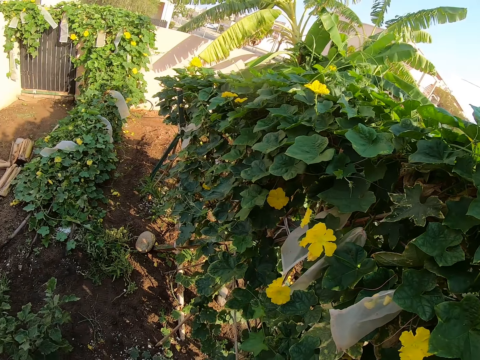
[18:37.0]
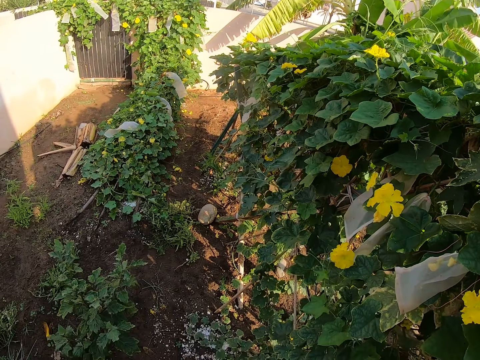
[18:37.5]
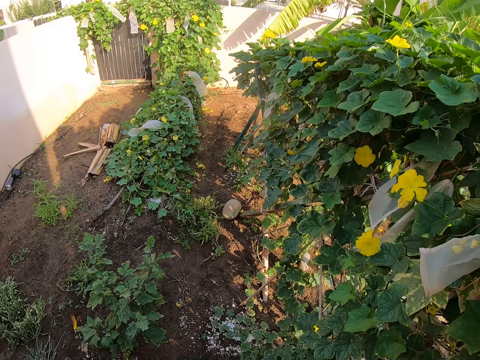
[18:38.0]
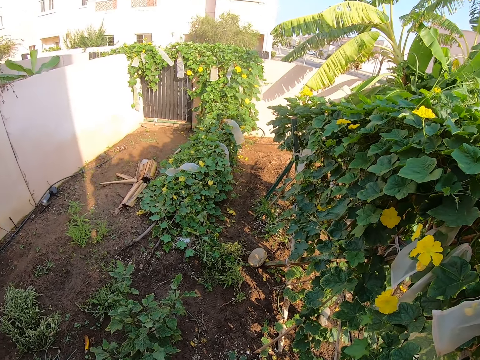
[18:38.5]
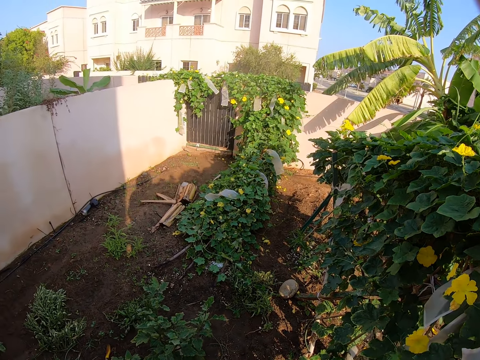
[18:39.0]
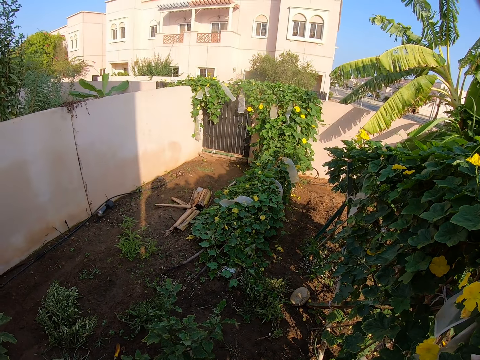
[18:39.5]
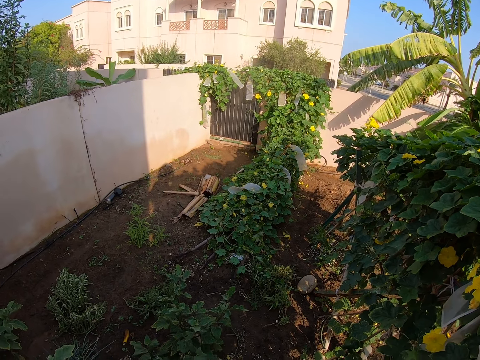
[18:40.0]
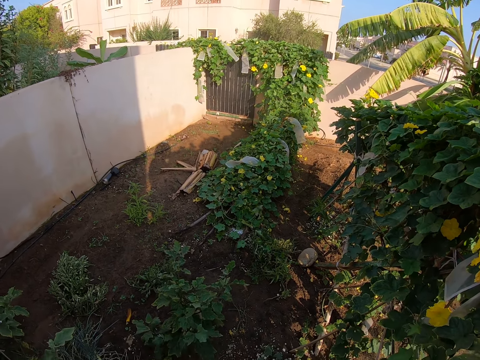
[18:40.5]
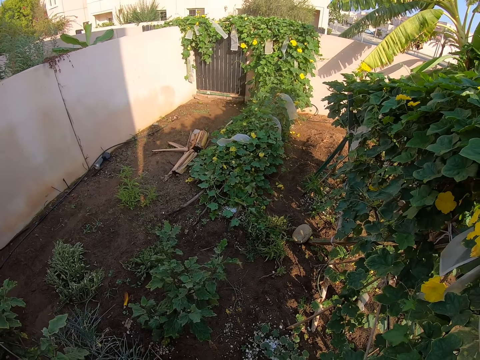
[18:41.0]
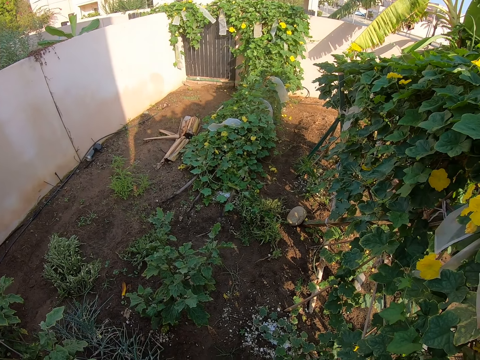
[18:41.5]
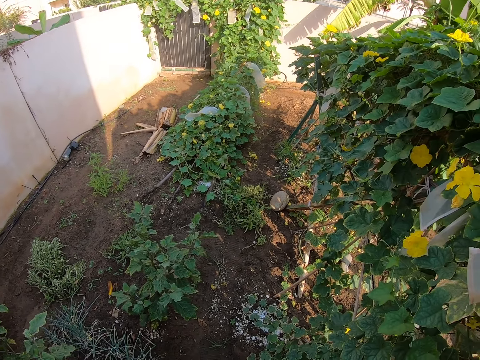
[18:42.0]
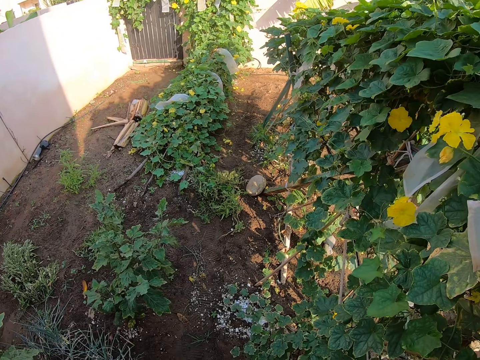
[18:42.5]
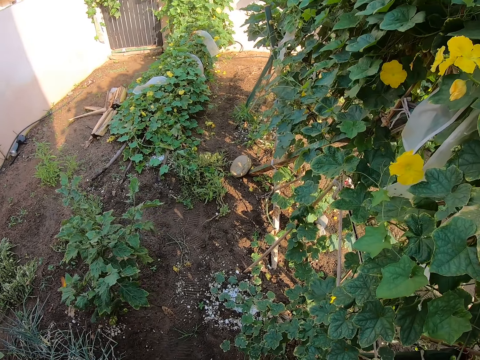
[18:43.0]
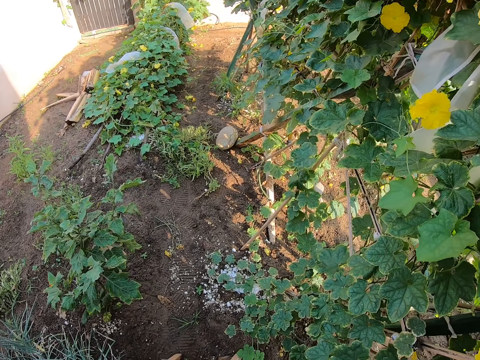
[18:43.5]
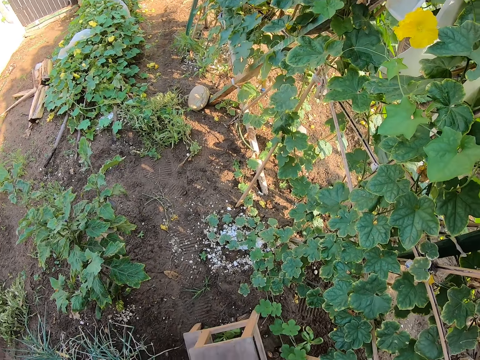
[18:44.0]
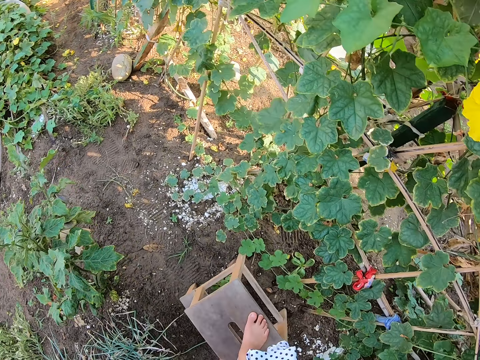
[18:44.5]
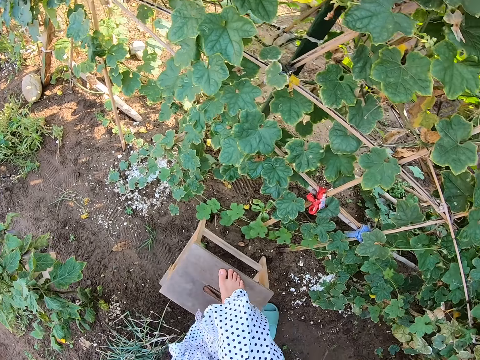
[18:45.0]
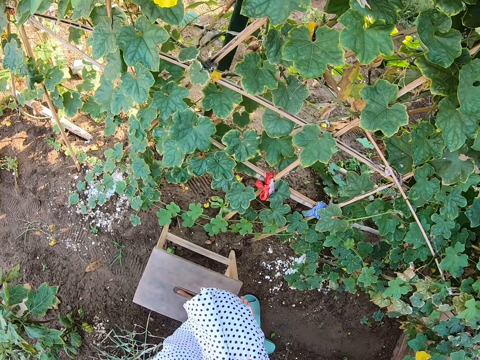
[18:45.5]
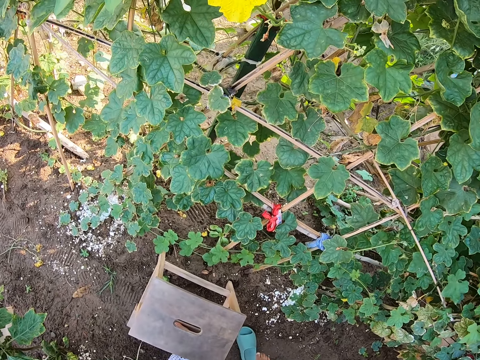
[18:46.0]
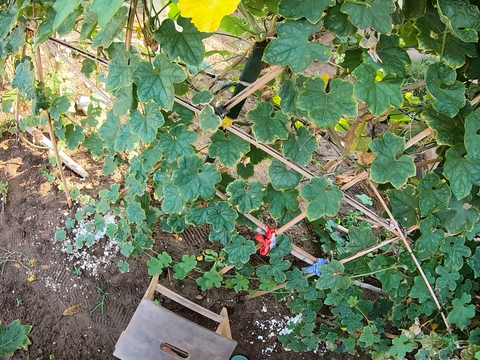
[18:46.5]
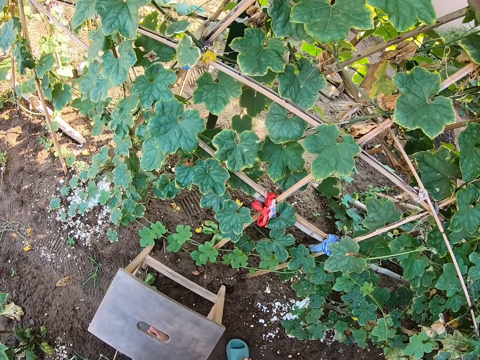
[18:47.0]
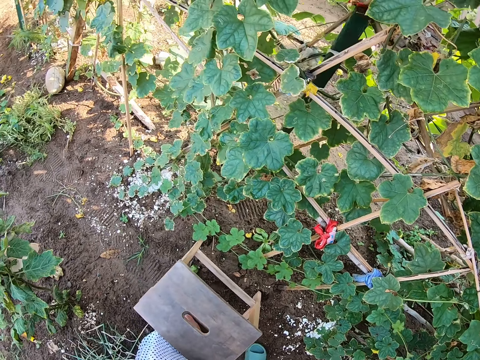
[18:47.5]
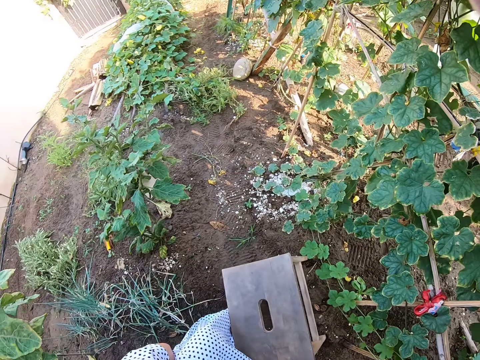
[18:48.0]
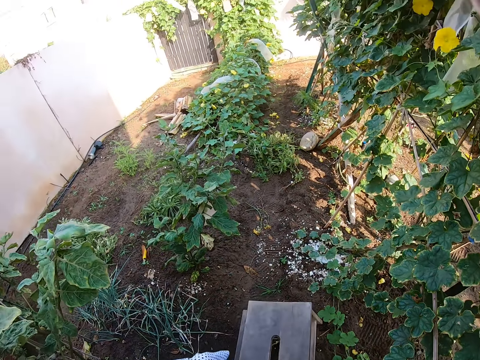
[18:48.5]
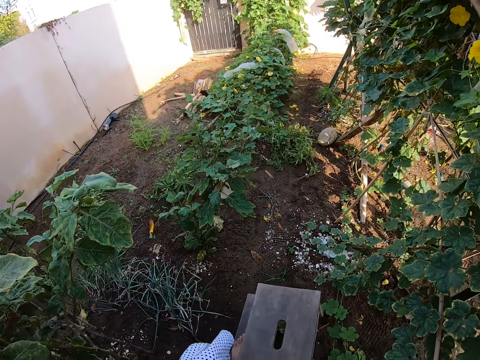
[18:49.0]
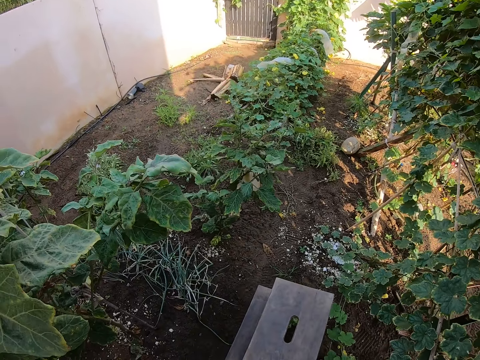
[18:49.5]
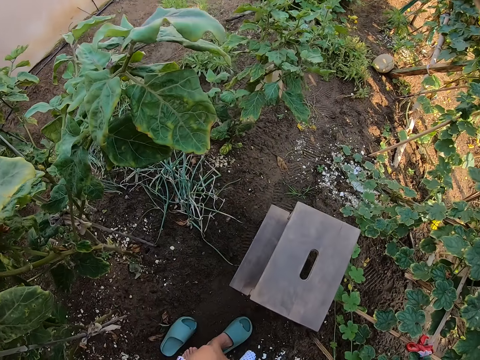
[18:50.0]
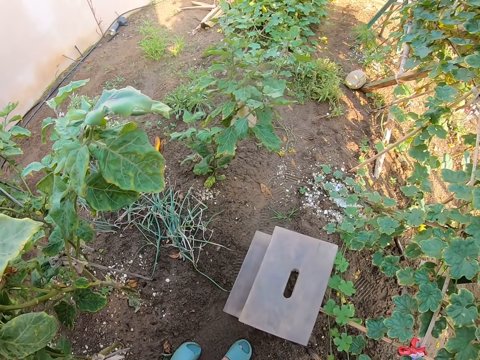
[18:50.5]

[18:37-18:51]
The camera wearer looks around. They alight from a stool.

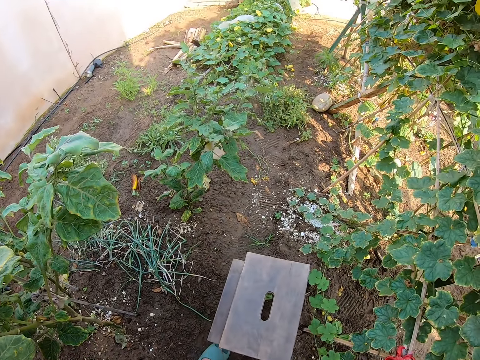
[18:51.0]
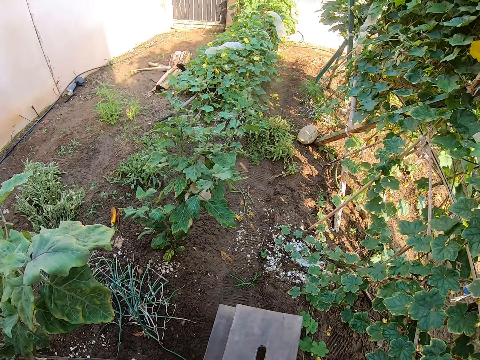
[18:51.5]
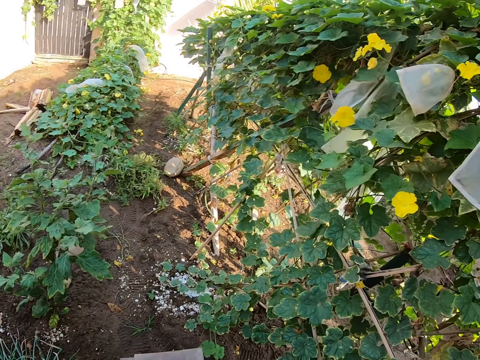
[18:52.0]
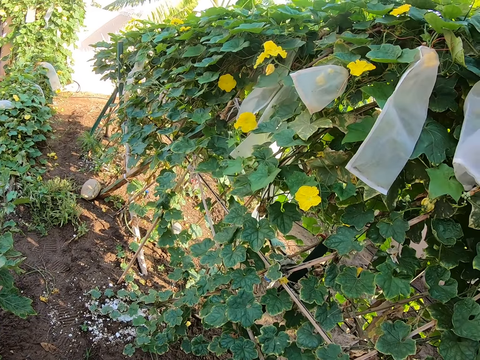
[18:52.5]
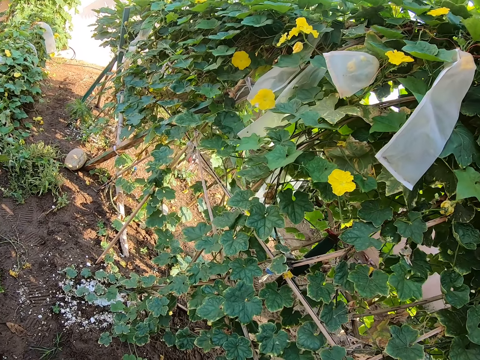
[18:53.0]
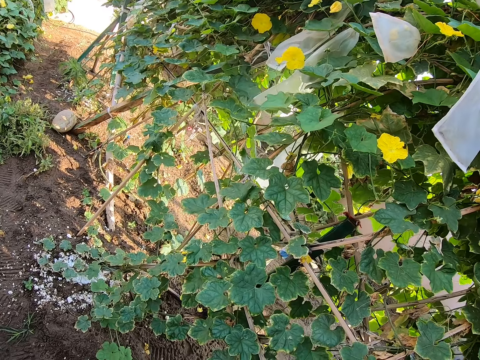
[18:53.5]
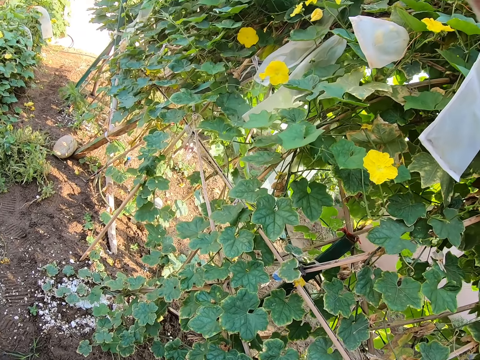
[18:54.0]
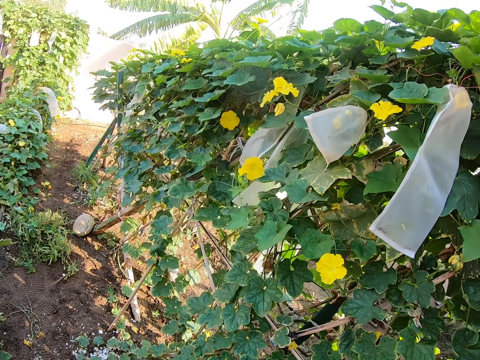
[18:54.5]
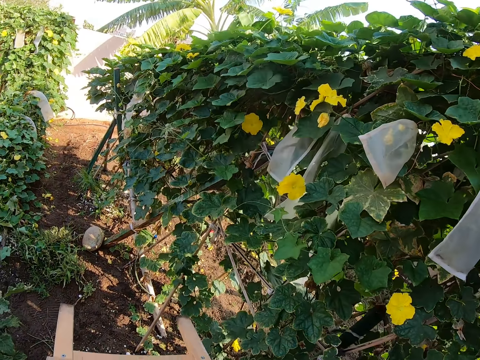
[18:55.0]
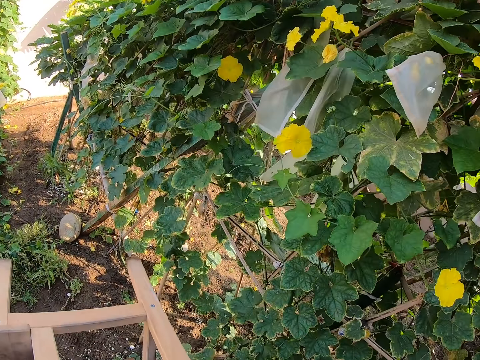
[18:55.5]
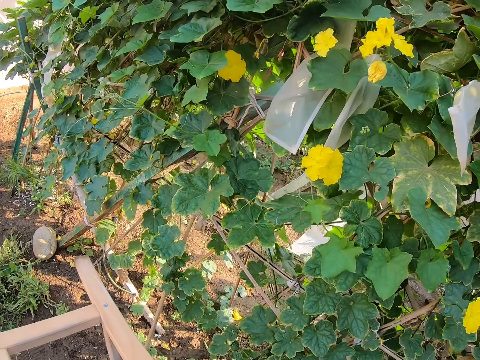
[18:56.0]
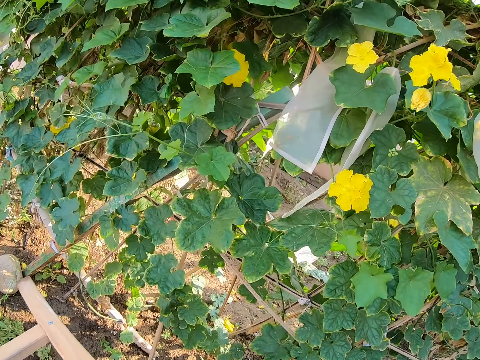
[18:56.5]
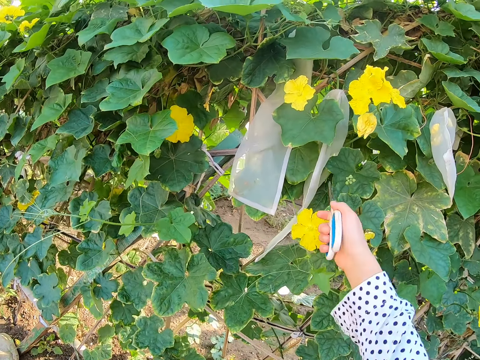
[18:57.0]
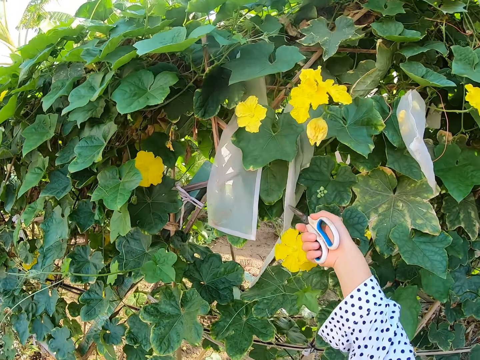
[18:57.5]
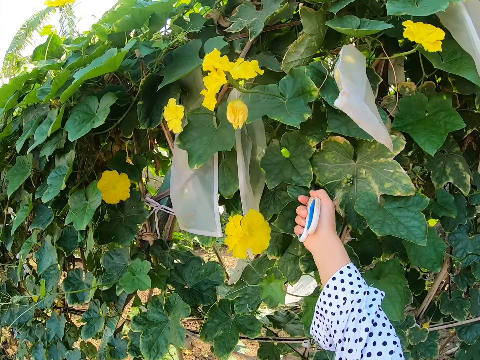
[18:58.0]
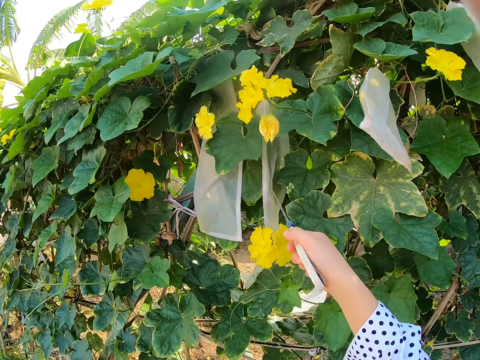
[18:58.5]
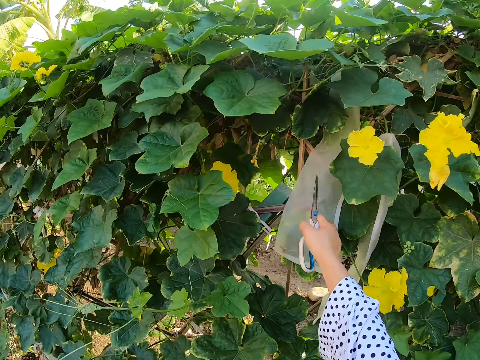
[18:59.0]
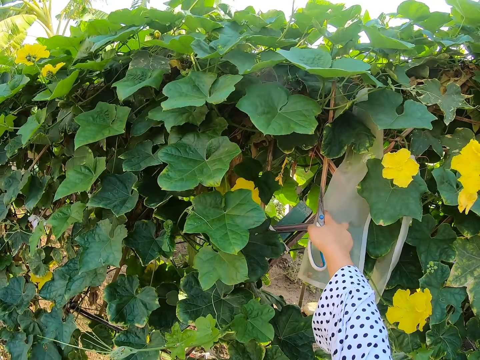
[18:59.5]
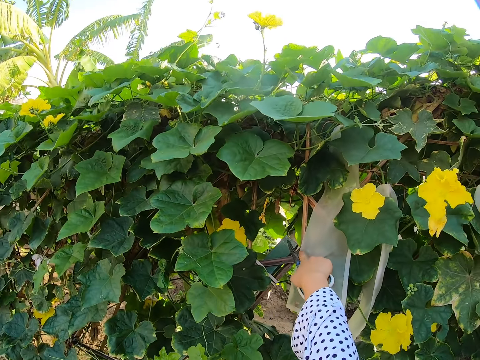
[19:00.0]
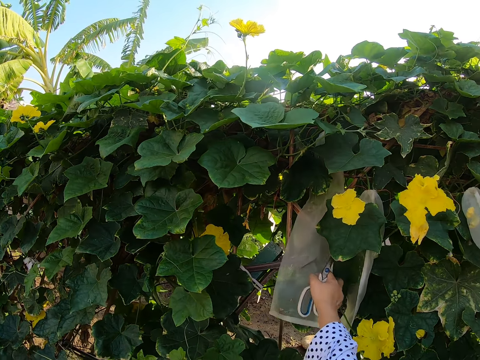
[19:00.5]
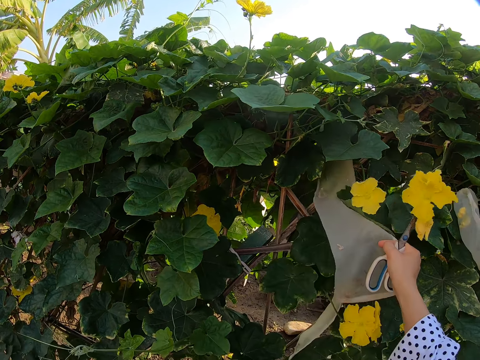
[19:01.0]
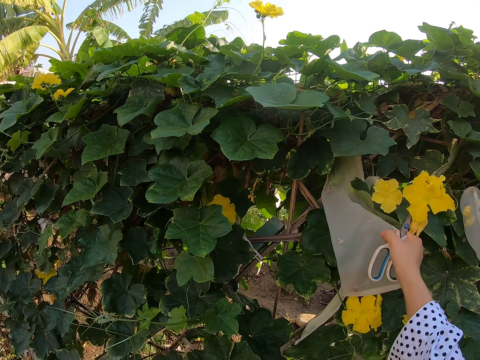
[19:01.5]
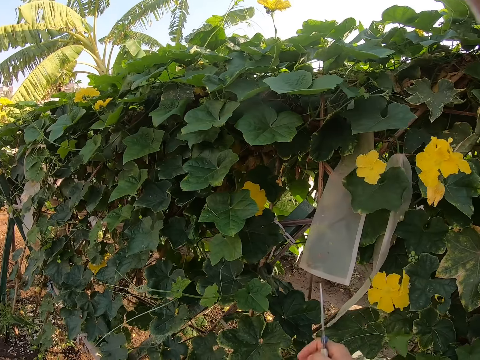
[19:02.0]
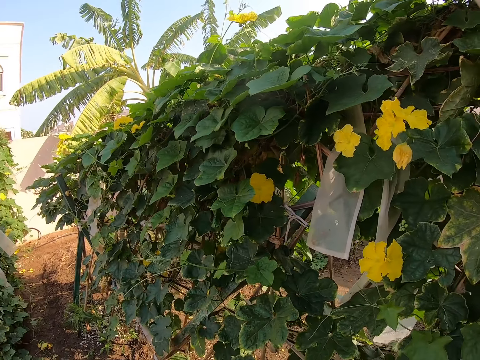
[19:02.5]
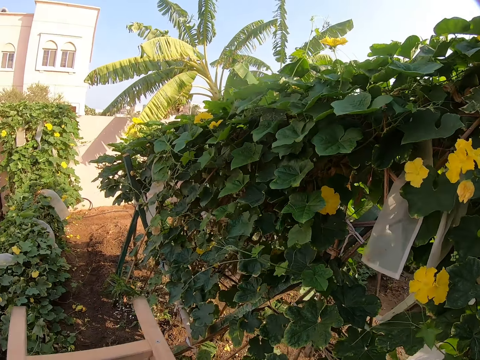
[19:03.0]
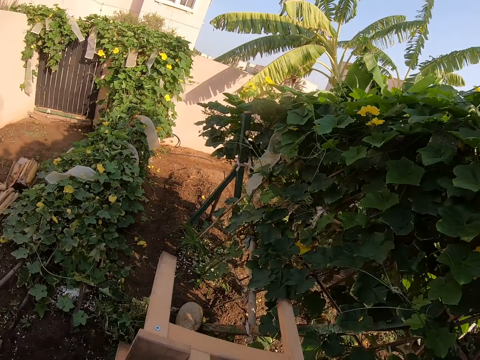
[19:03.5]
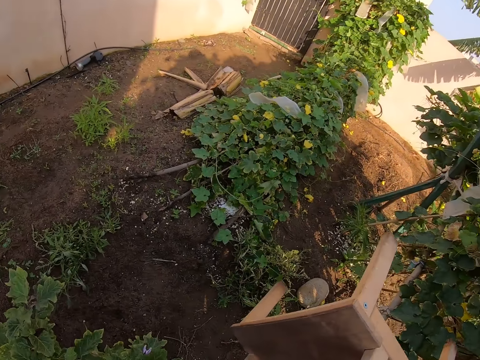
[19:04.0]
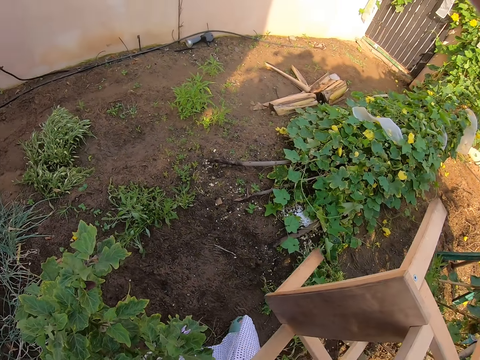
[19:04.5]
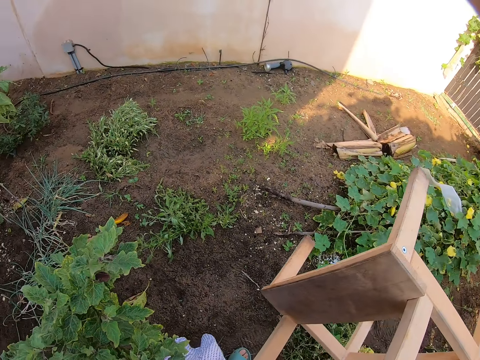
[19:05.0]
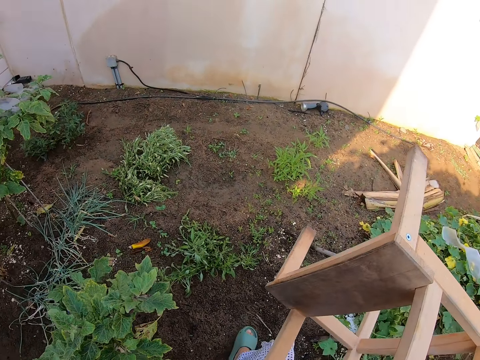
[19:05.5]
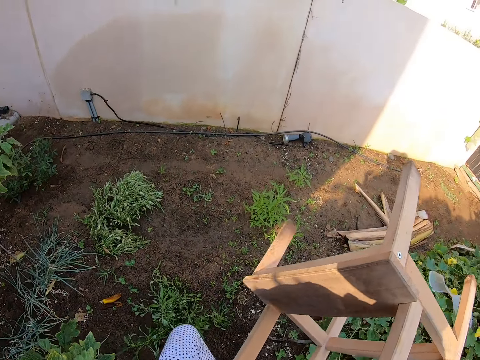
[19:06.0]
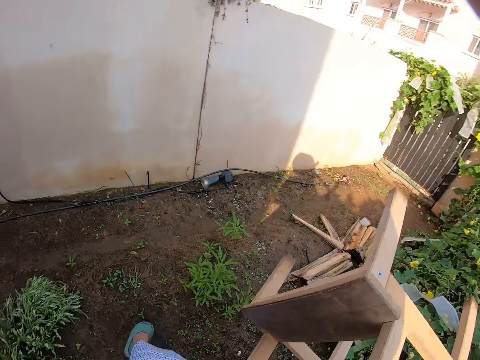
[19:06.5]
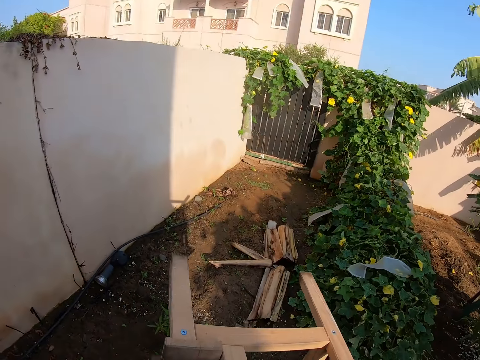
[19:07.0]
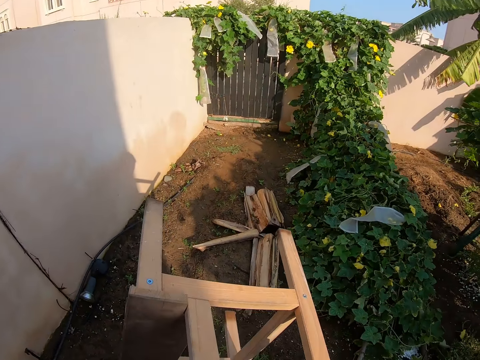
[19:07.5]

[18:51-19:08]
The camera wearer looks around. They carry a stool along. They touch a plant. They squeeze the plant with scissors. They touch a nylon. They hold a bag. They walk in the farm.
